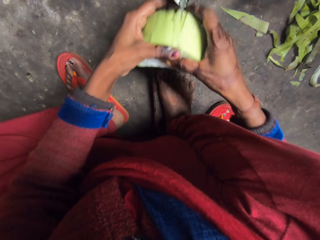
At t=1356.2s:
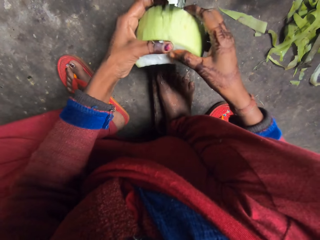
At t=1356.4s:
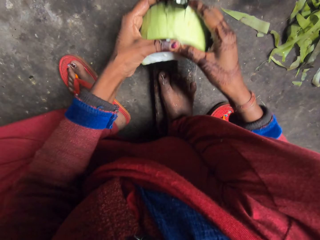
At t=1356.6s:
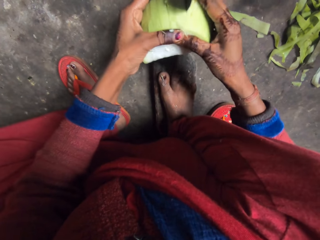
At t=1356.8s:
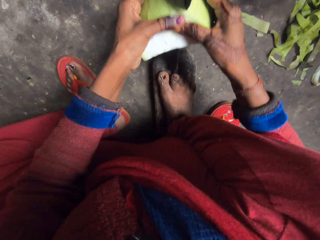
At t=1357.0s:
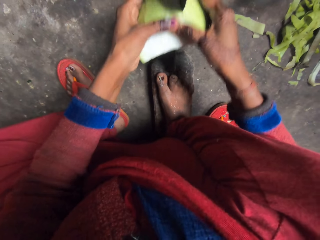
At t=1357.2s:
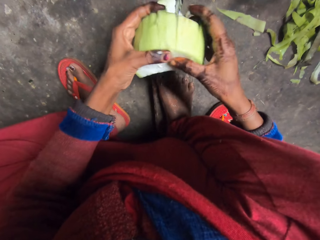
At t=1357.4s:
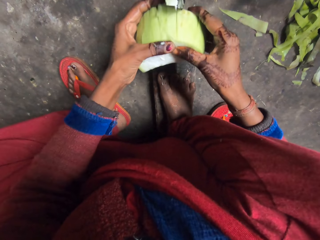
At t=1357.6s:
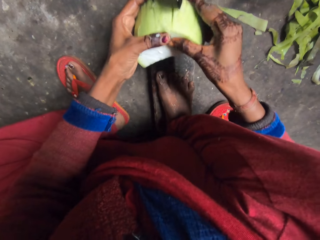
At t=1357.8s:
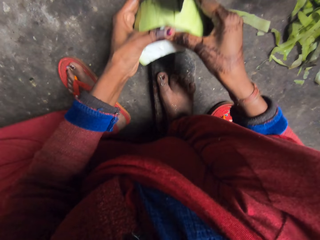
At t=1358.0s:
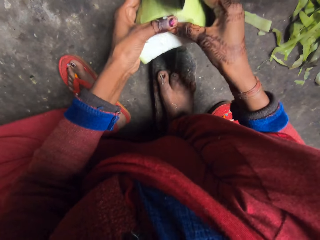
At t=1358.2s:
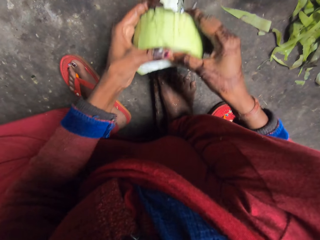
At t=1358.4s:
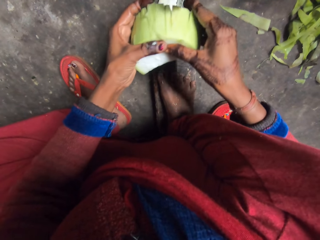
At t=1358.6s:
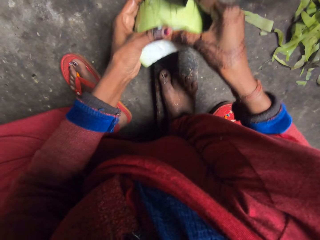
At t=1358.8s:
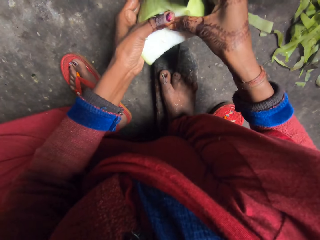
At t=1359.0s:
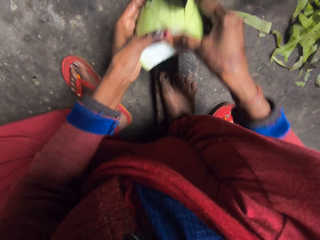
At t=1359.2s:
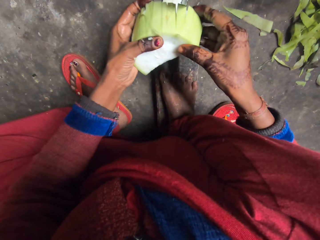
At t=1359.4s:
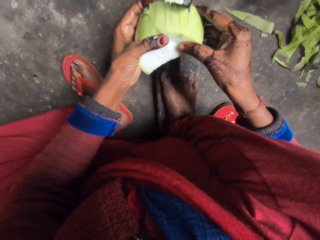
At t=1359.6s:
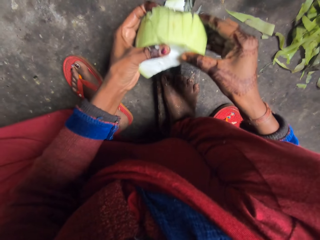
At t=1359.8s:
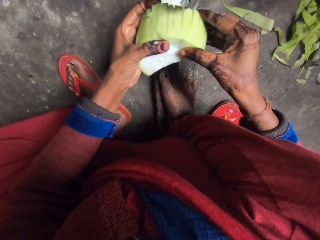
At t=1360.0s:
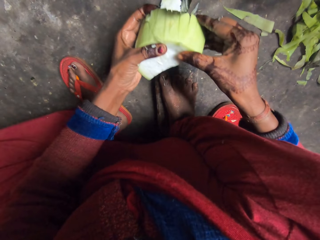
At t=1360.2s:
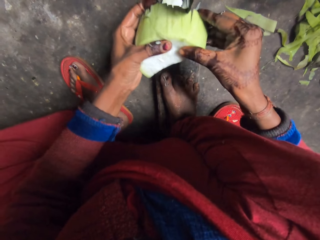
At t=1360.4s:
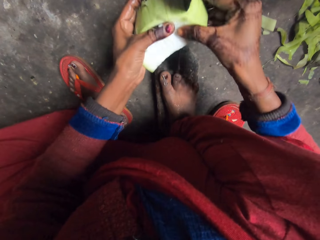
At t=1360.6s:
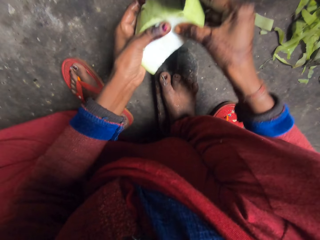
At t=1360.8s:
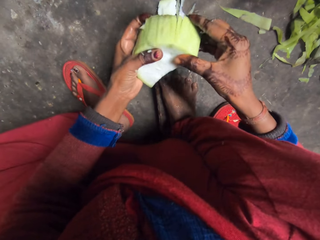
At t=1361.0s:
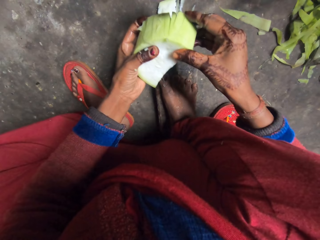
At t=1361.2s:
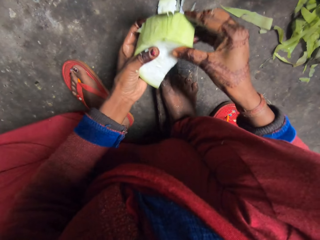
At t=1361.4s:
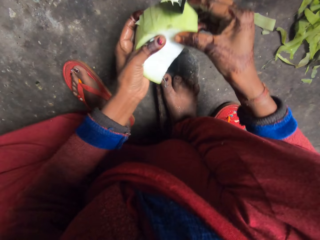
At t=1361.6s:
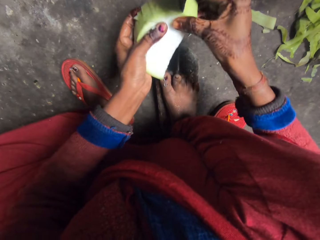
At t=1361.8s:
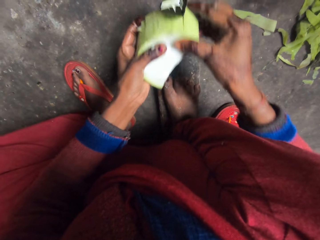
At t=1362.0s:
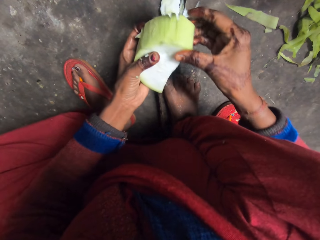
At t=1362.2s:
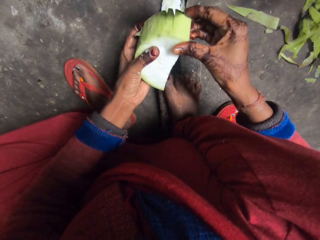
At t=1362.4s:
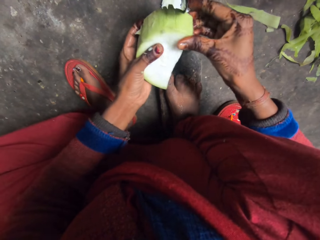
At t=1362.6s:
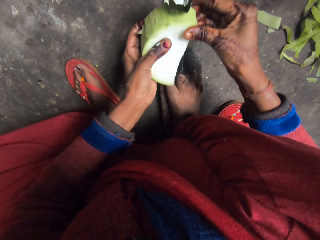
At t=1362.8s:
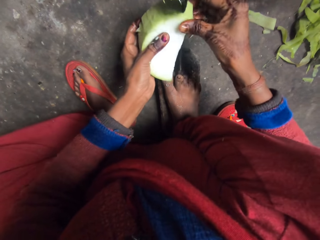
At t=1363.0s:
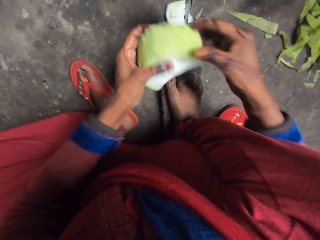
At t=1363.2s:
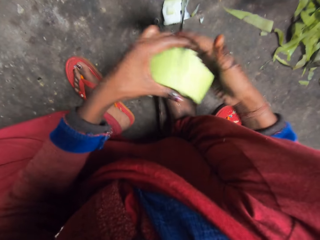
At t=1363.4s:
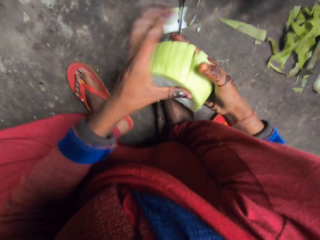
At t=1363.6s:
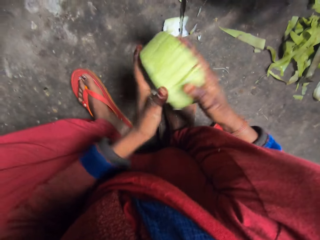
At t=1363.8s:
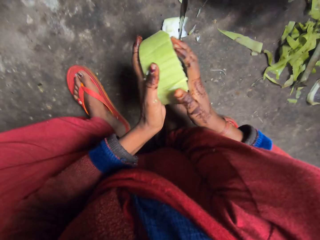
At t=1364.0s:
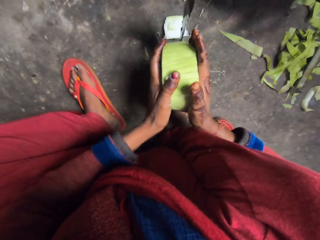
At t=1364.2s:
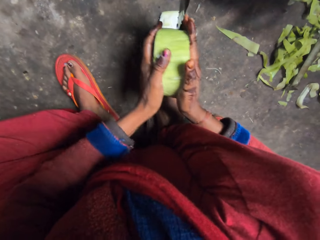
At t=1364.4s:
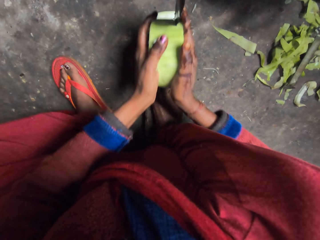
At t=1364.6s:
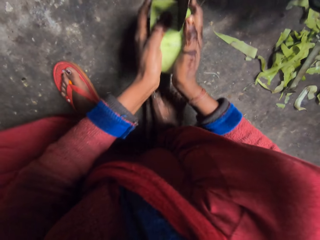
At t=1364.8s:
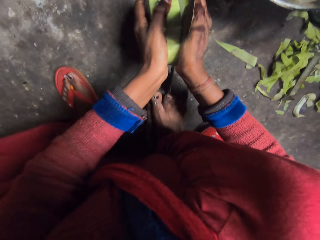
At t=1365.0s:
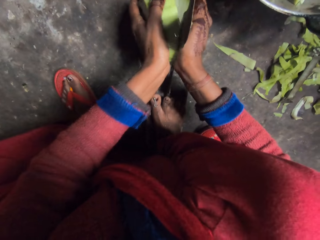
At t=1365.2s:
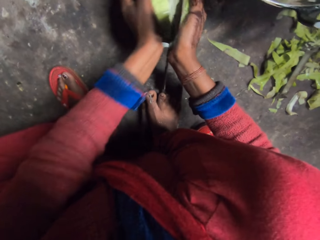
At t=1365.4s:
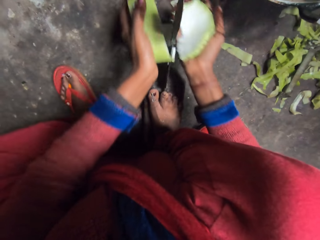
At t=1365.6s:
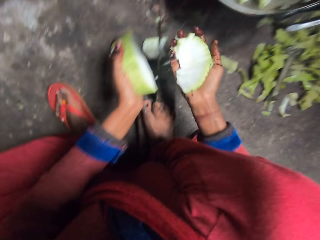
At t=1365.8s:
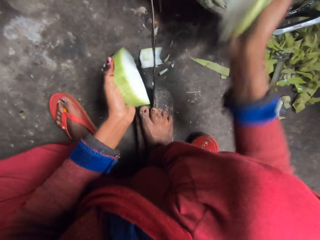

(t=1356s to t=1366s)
The camera wearer turns something. They cut something.

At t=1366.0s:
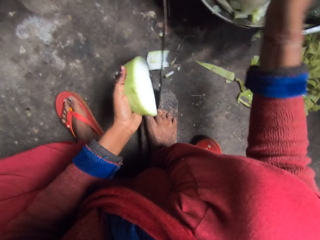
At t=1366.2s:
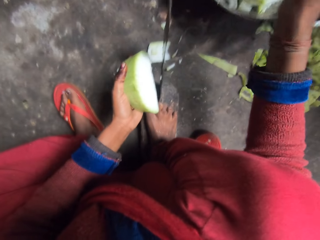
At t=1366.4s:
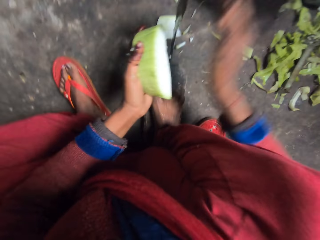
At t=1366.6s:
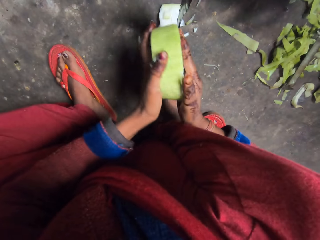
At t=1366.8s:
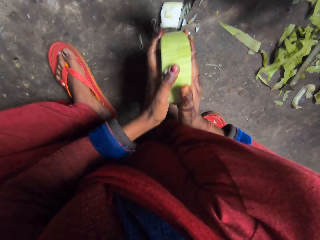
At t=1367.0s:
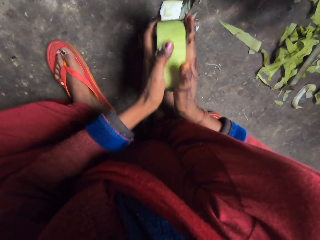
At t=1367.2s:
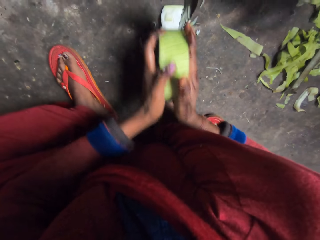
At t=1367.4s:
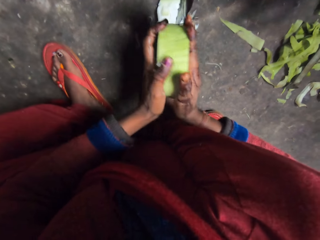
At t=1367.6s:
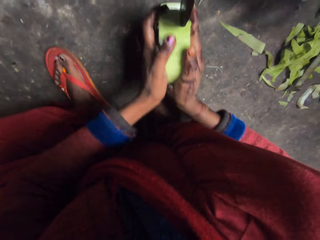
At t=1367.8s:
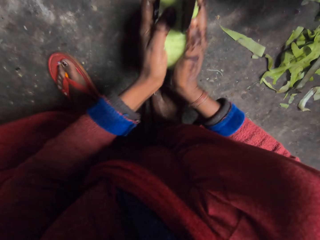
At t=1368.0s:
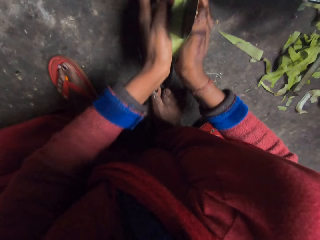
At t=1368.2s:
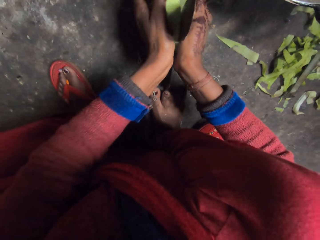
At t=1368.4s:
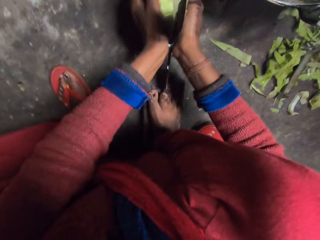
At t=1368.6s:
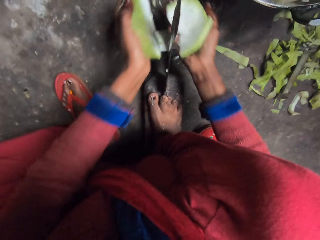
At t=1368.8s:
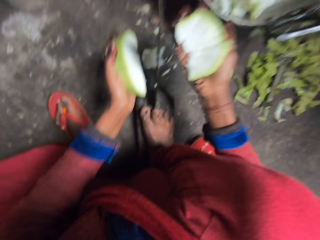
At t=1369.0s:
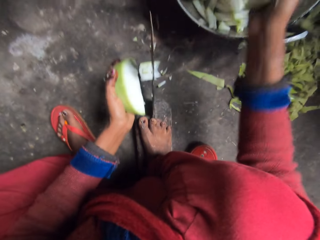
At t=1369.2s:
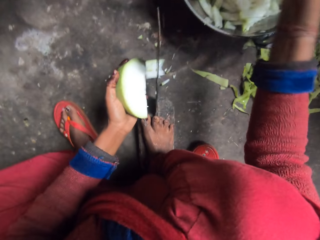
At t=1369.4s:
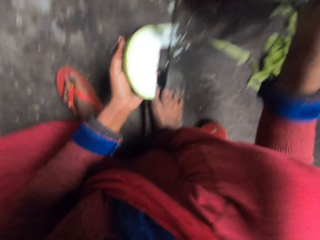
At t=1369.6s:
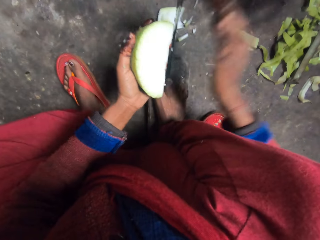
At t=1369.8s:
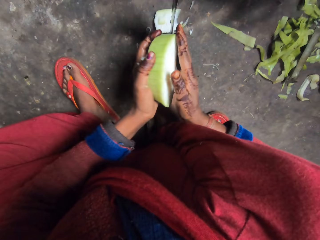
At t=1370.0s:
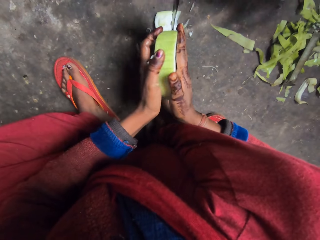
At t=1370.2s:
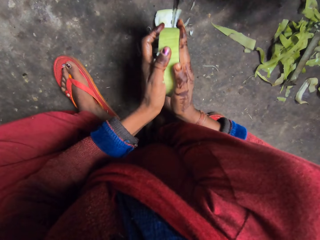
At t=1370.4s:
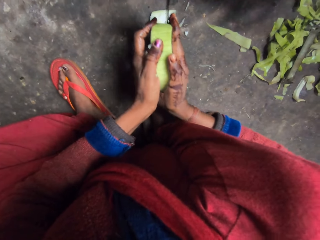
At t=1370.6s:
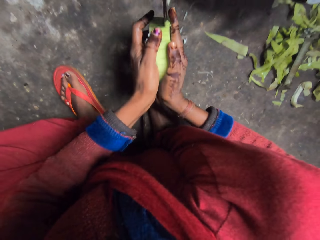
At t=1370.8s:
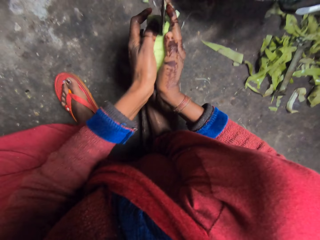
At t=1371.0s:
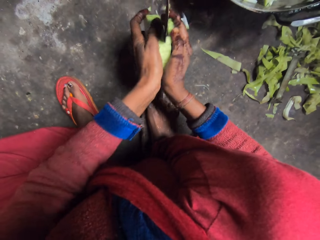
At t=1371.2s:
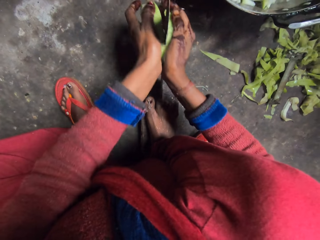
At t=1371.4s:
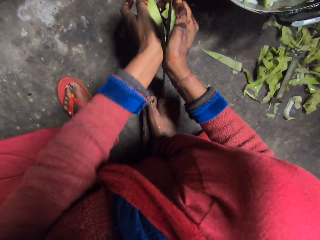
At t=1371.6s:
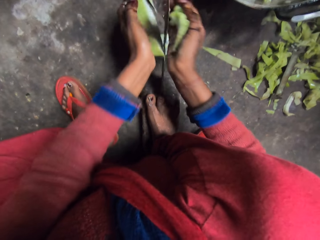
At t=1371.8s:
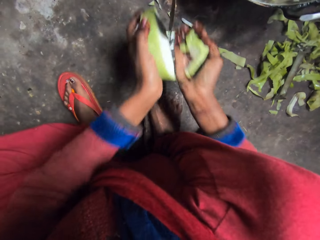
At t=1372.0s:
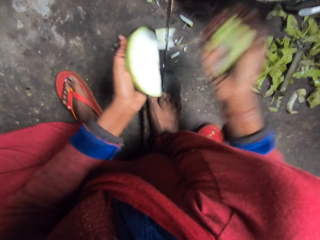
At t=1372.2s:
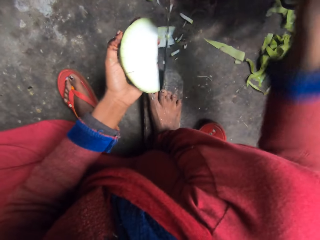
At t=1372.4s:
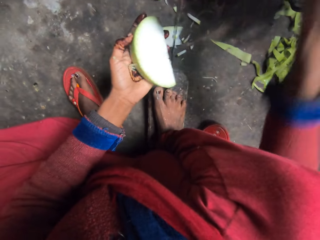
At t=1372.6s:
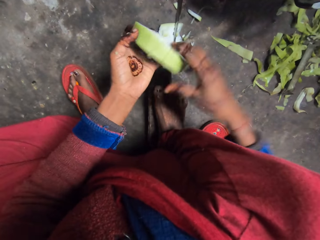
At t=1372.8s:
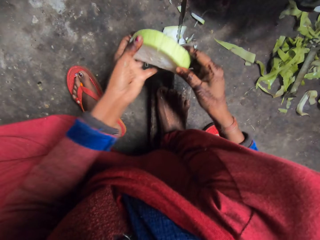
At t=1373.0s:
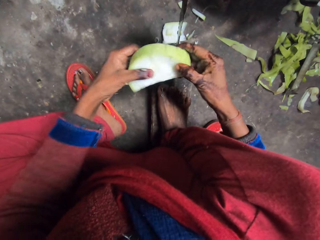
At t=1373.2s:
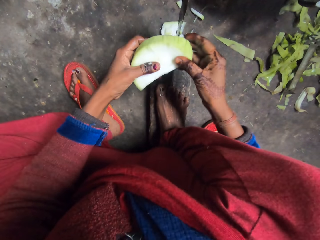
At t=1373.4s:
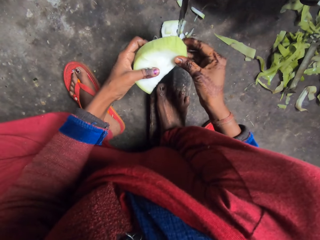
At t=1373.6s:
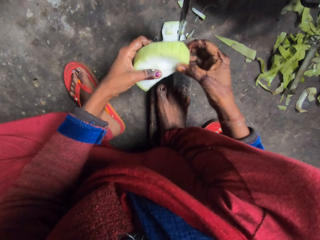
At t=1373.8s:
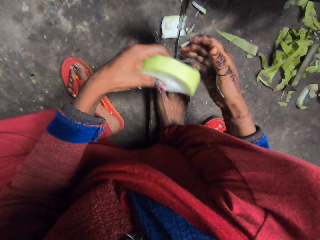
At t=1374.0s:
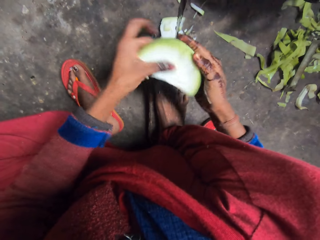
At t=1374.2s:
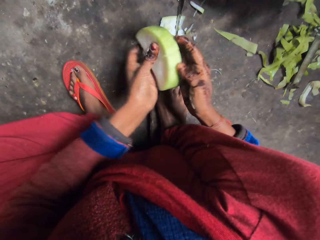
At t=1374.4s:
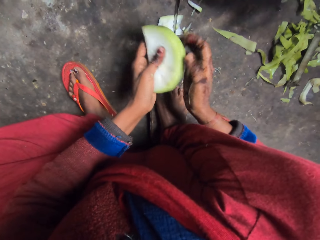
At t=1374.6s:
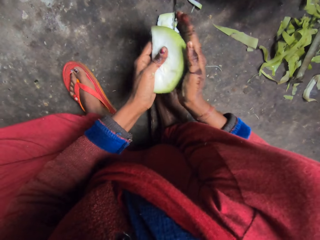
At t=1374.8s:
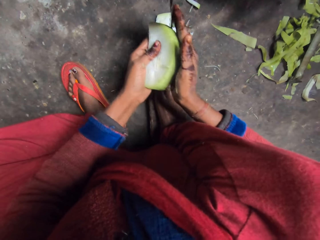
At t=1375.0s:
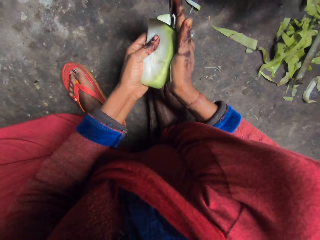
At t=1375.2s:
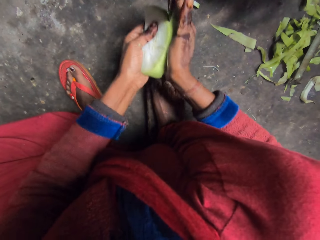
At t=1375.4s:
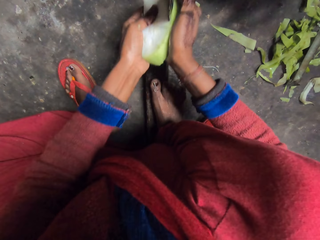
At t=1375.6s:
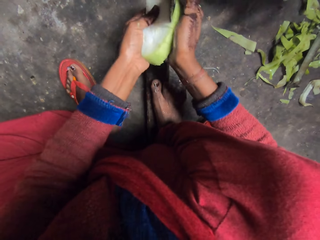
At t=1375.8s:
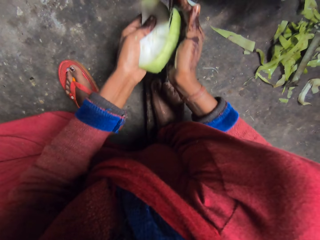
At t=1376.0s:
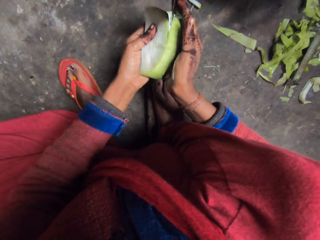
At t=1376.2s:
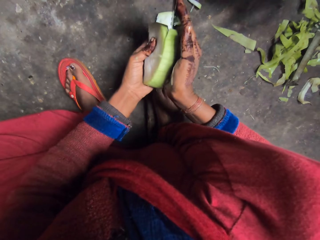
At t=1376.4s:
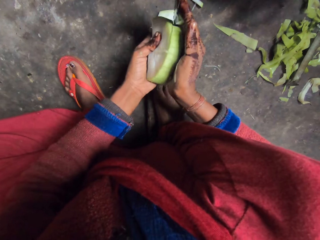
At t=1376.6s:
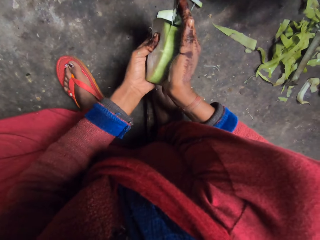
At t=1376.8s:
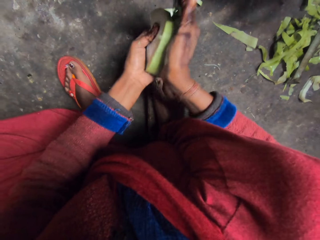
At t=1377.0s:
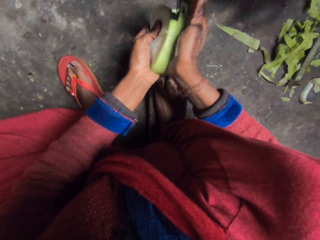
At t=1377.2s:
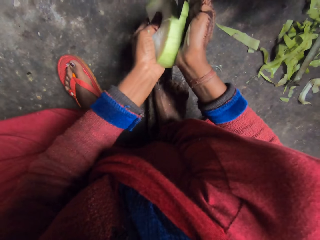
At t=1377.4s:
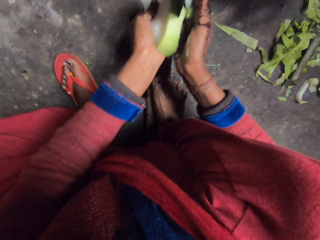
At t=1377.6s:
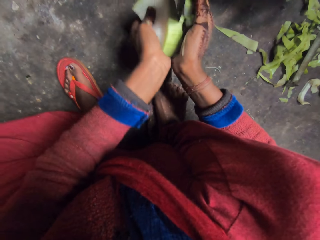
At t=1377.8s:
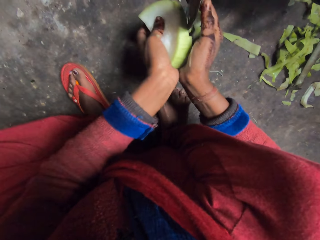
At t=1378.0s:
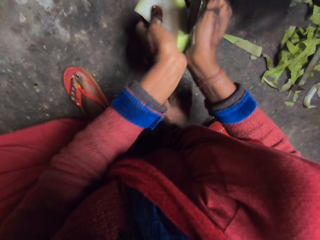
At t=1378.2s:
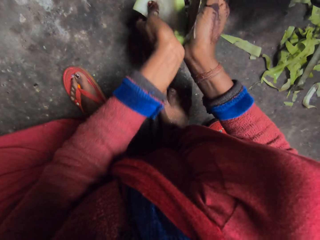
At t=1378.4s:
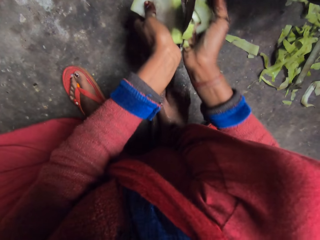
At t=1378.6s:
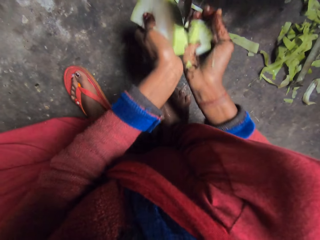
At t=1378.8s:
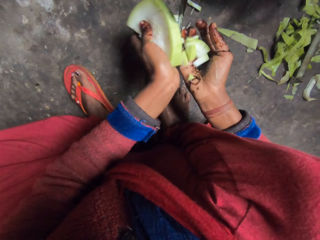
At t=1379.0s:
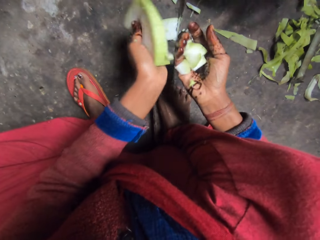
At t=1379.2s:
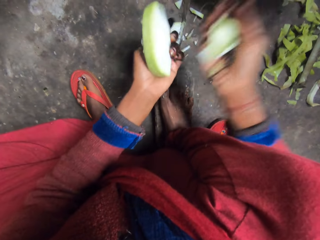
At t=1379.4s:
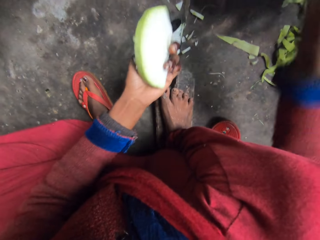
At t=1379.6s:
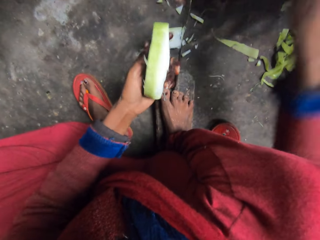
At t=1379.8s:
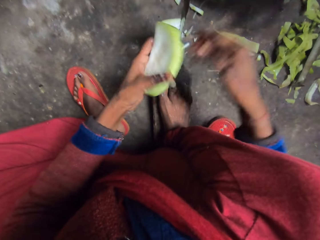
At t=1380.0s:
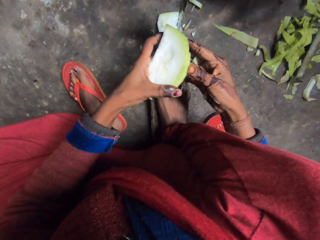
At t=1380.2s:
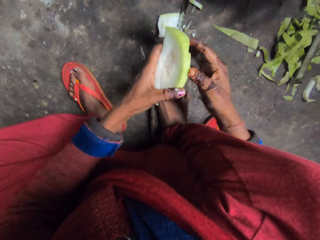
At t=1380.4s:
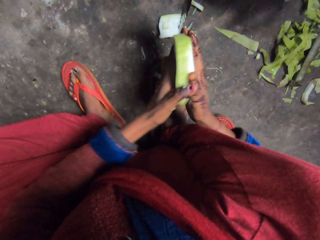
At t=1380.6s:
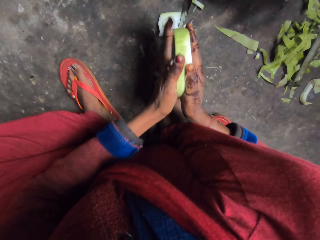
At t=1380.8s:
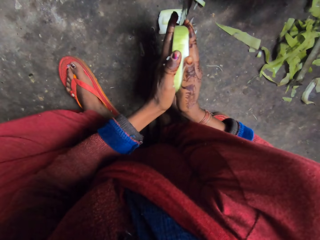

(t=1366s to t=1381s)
The camera wearer drops the cut cabbage or cucumber in a pan. They cut the cabbage with the knife. They drop the cut cabbage in the pan. They cut the cabbage with the knife. They drop the cut cabbage in the pan. They cut the cabbage with the knife. They turn the cucumber. They drop the cut cabbage in the pan.
